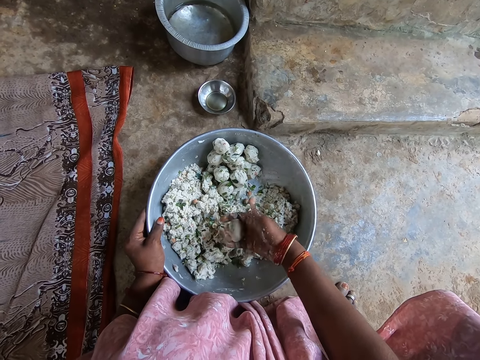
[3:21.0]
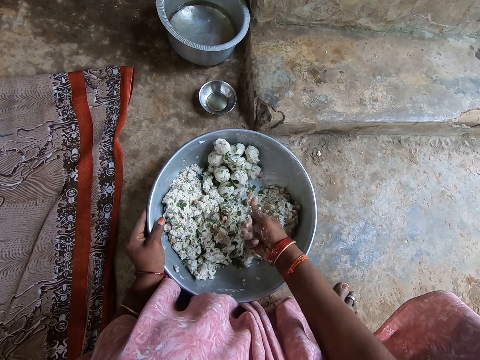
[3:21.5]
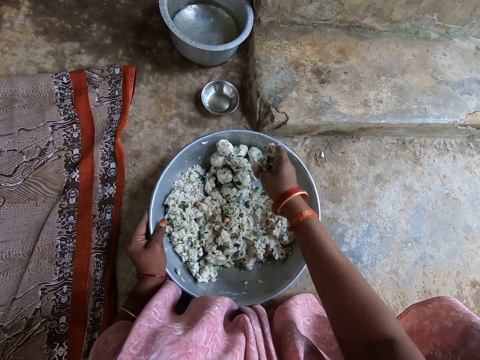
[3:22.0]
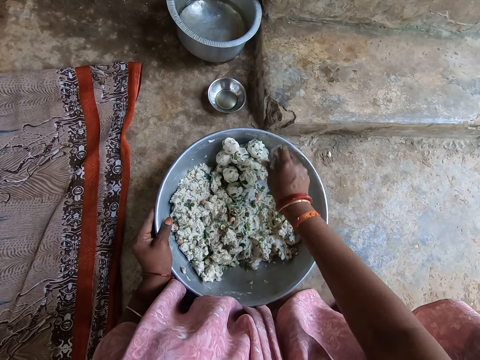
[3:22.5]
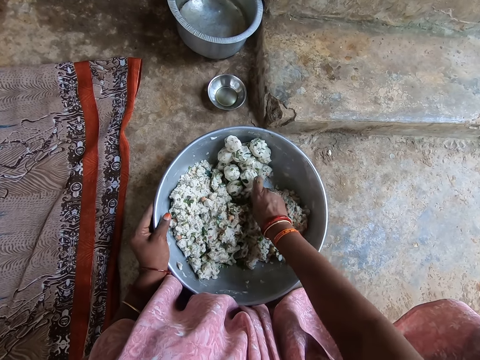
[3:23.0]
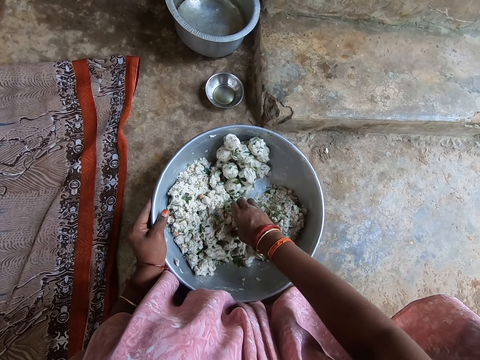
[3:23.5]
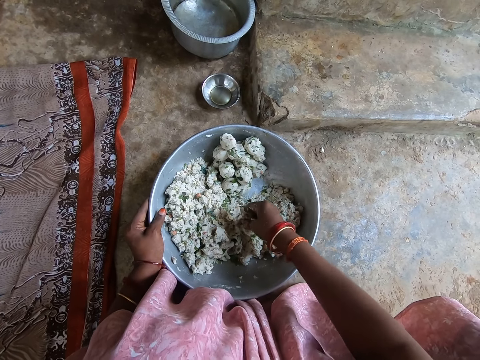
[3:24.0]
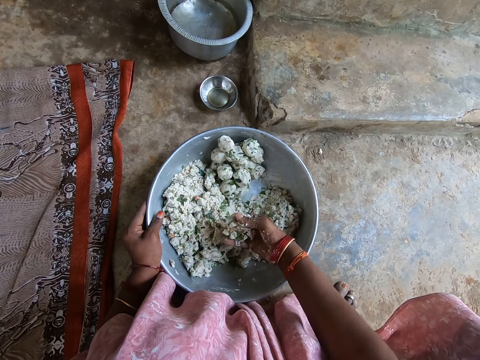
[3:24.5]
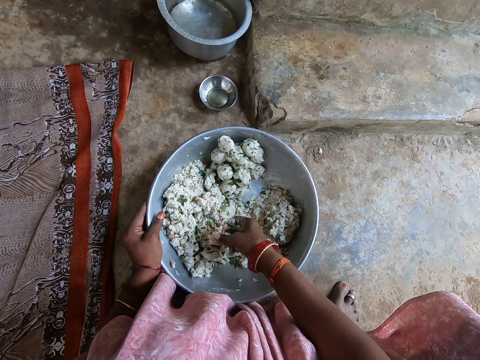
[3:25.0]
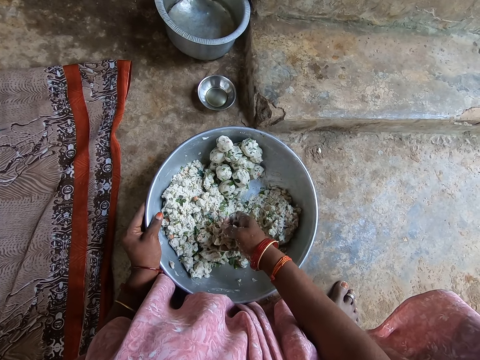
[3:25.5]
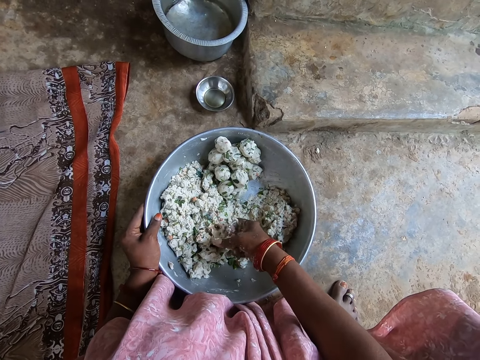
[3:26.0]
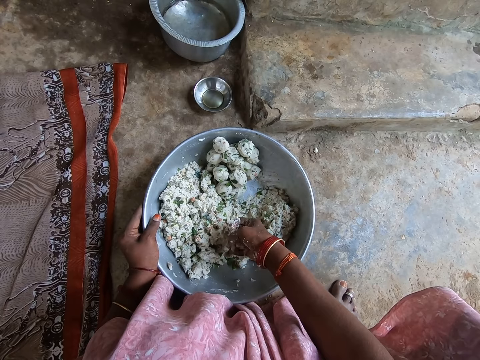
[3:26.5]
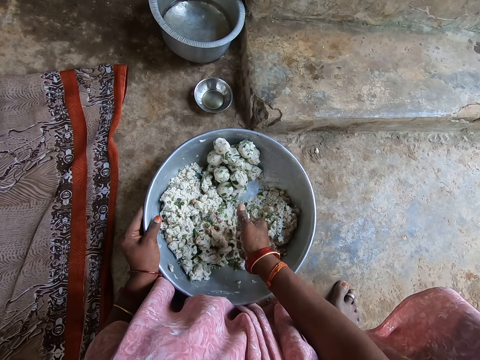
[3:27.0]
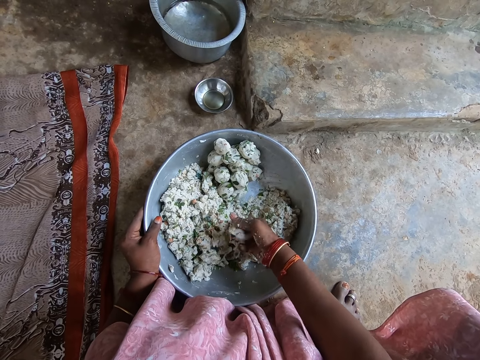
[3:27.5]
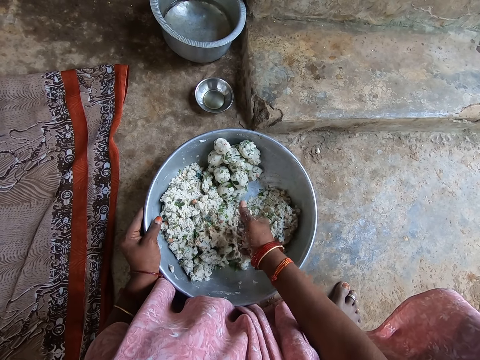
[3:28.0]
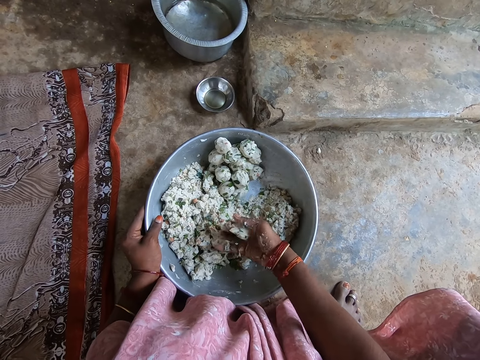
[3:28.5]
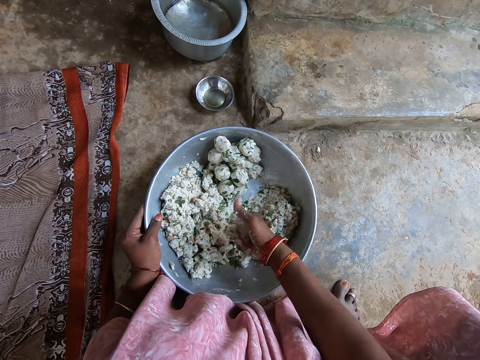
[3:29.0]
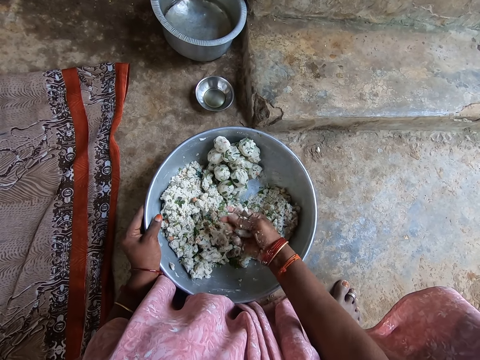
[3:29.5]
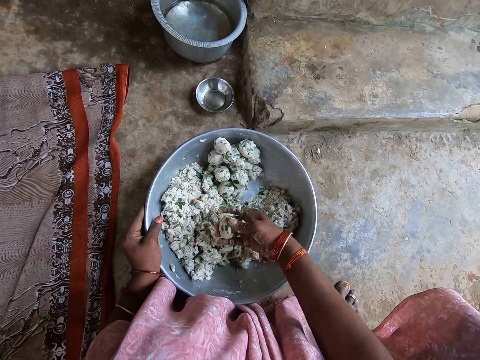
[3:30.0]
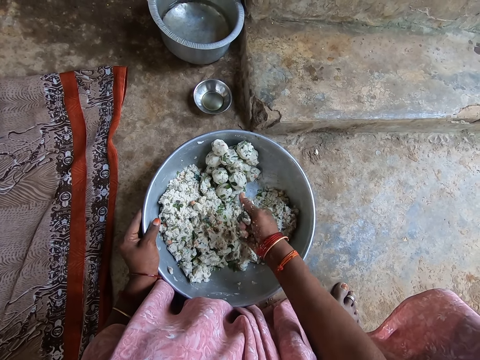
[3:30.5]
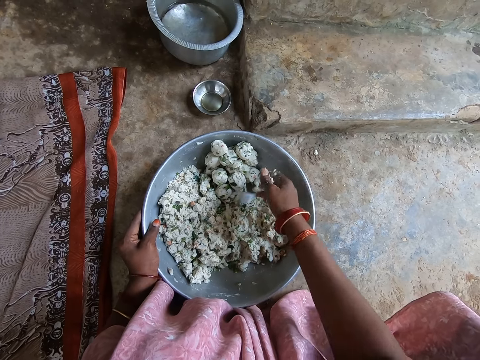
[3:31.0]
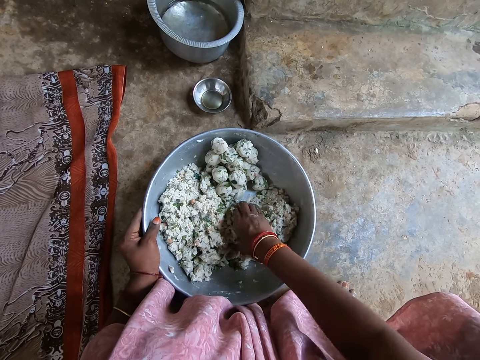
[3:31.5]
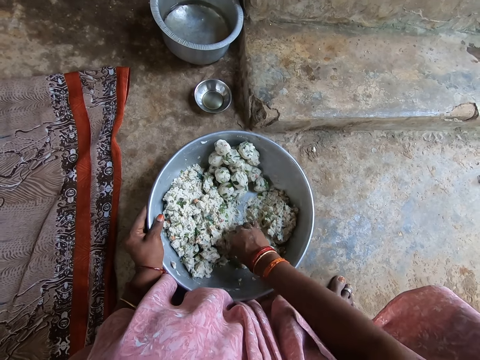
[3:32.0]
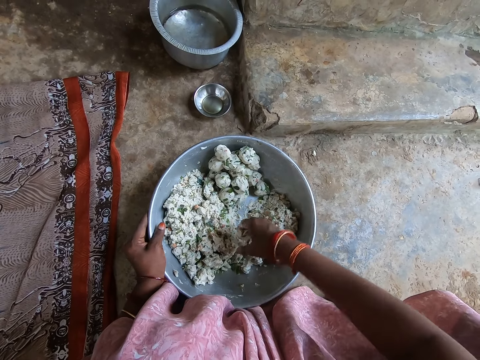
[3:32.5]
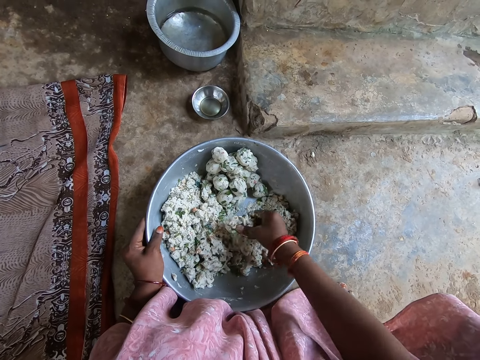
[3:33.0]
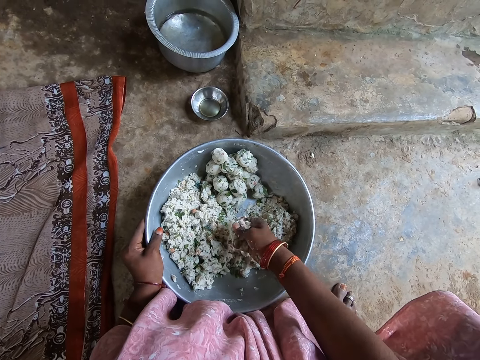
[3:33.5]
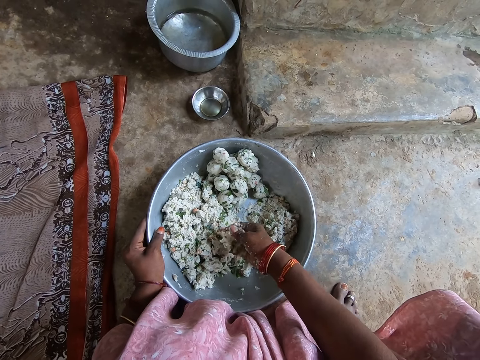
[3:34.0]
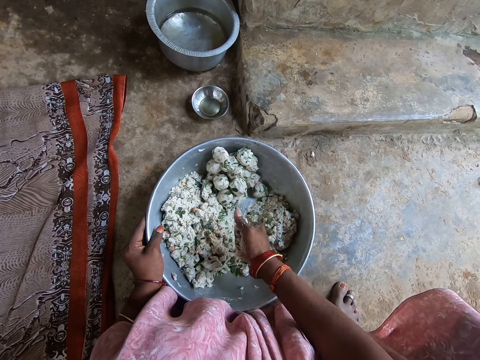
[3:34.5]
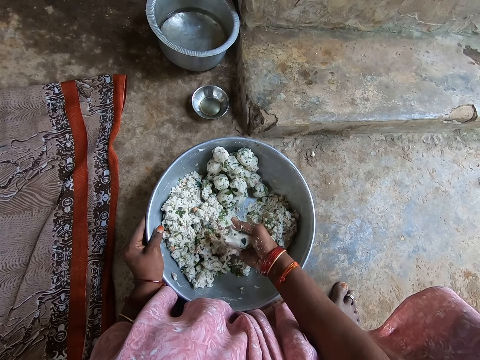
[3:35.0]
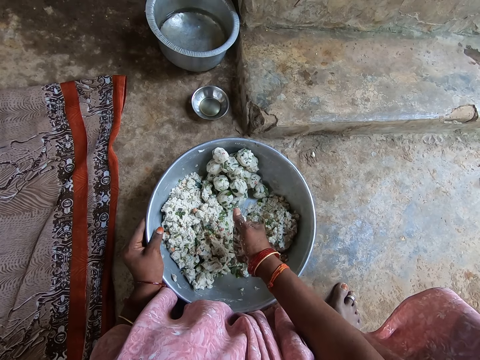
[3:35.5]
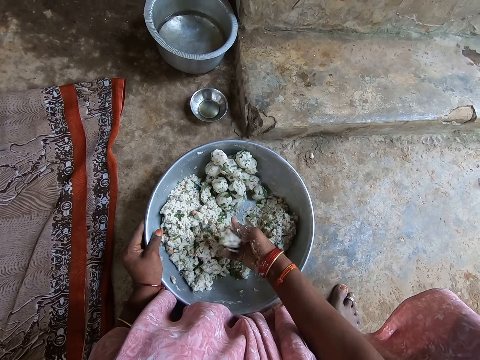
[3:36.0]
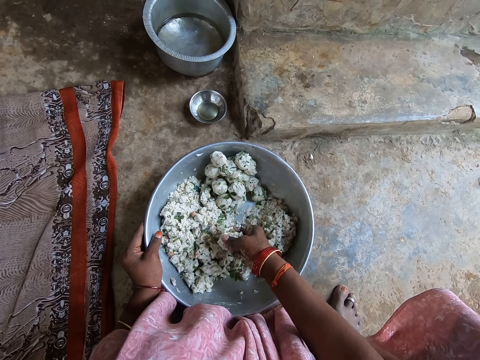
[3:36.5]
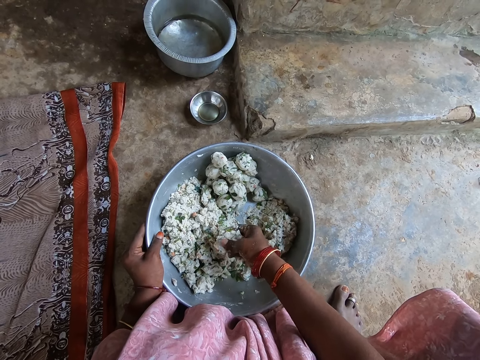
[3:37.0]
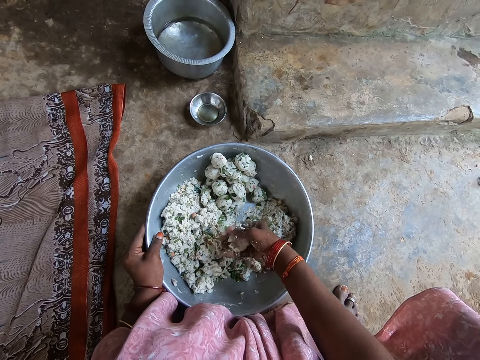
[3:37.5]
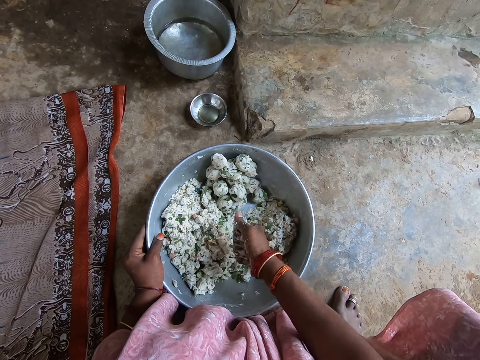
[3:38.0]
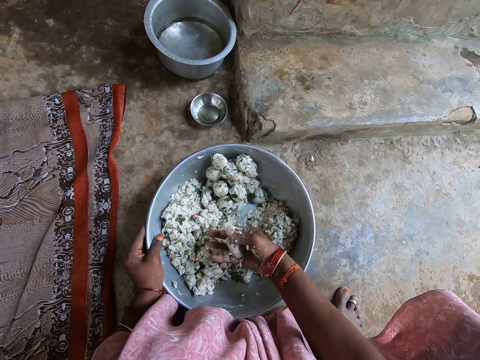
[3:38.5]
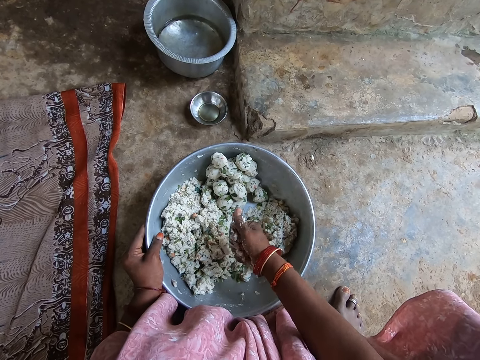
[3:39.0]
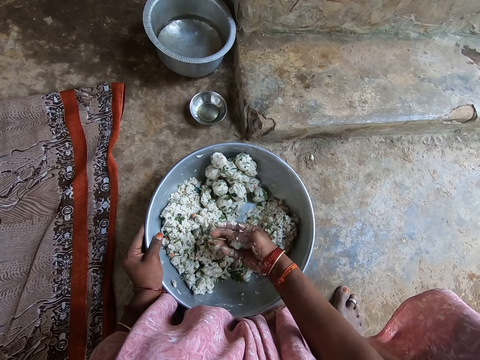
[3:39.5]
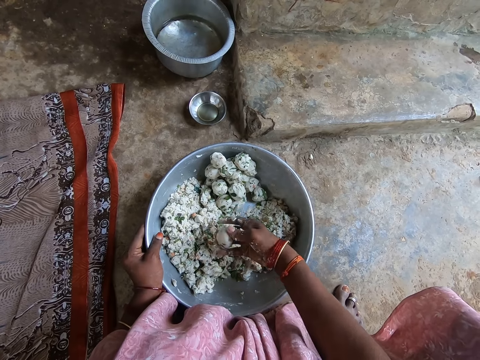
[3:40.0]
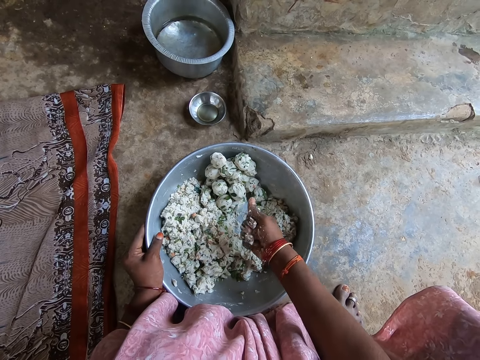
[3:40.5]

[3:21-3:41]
The camera wearer presses the dough. They drop the dough, pick up the dough, and squeeze something. They cut the dough. They press the dough repeatedly. They cut the dough. They drop something, pick up the dough, and squeeze something. They press the dough. They press the dough again. They drop something. They cut the dough. They pick up something, squeeze something, and press the dough.
